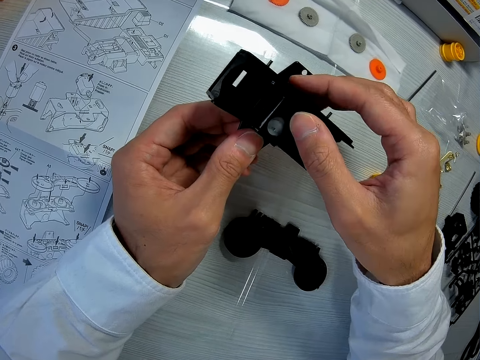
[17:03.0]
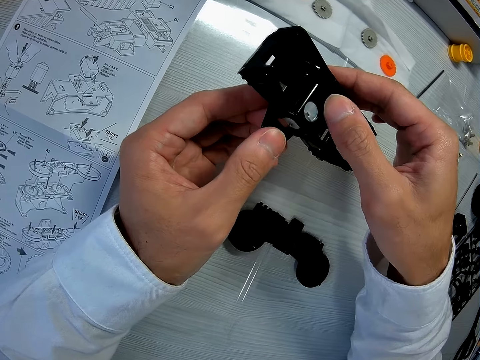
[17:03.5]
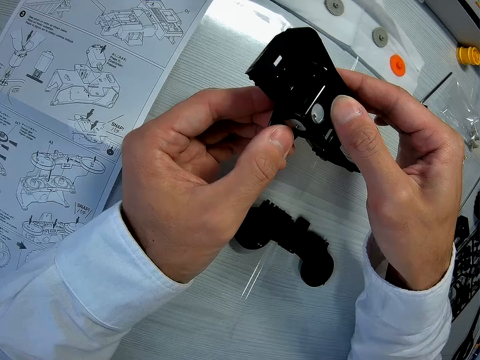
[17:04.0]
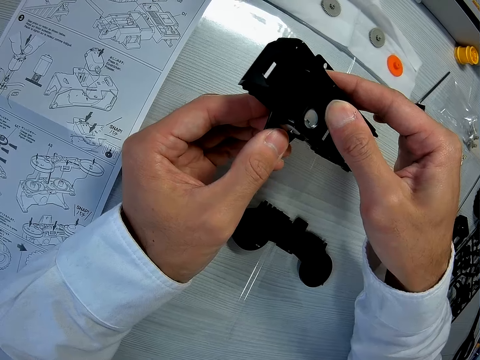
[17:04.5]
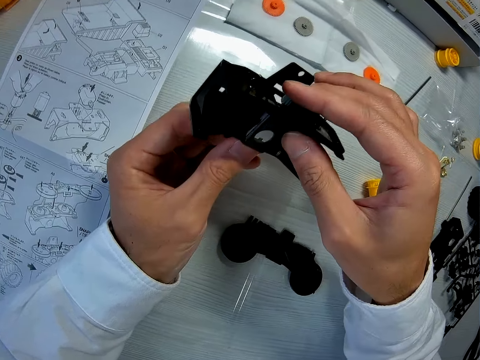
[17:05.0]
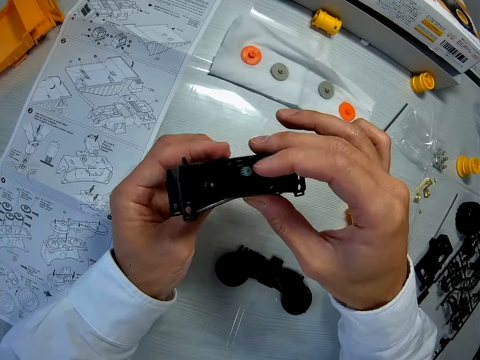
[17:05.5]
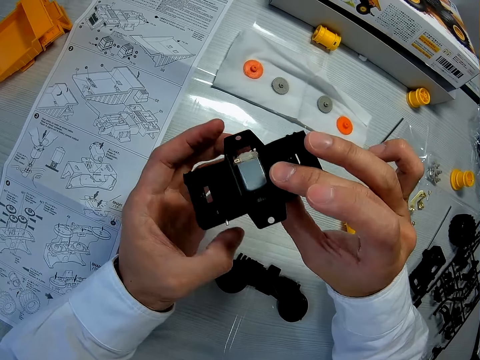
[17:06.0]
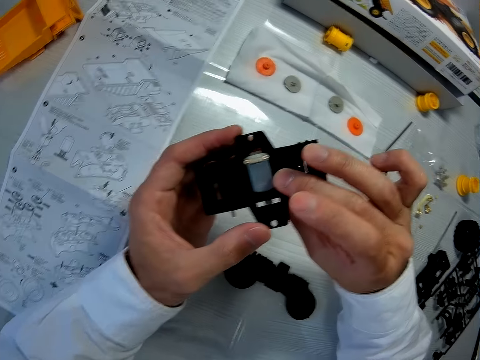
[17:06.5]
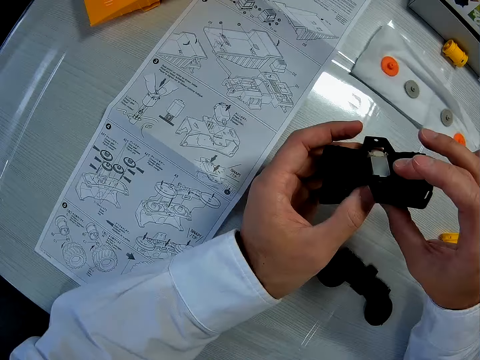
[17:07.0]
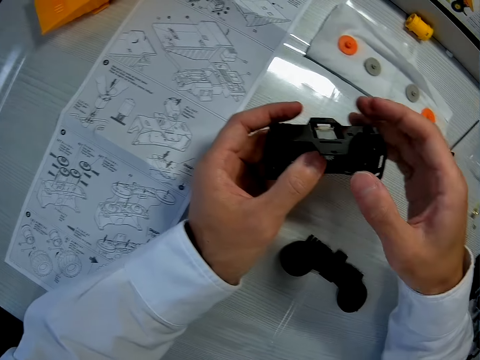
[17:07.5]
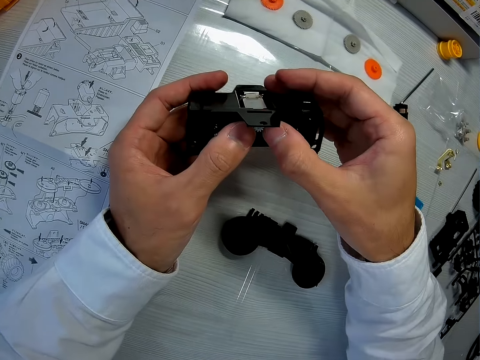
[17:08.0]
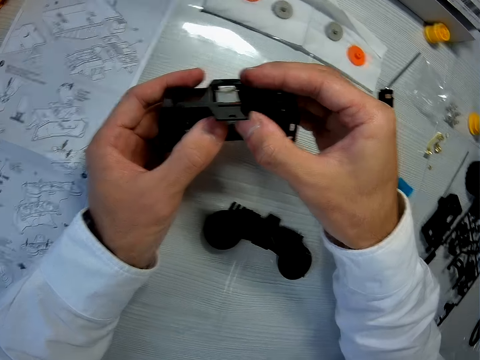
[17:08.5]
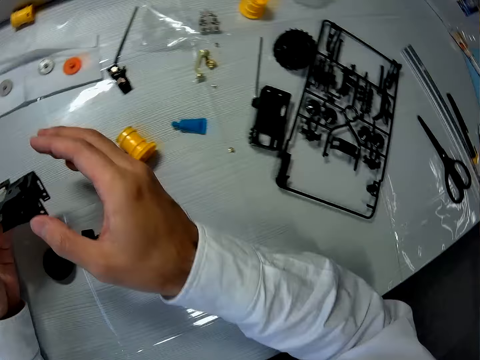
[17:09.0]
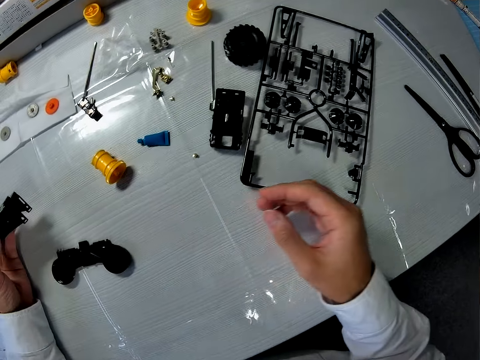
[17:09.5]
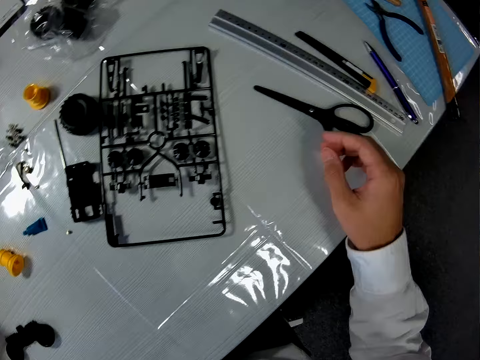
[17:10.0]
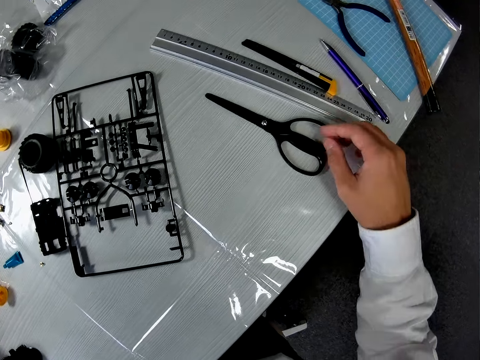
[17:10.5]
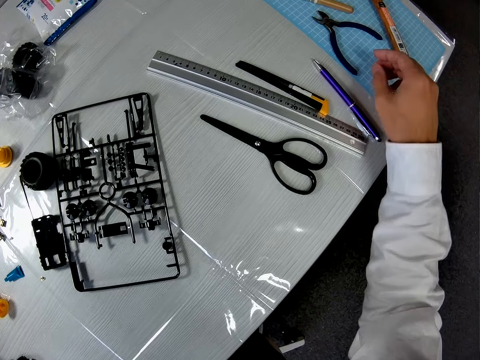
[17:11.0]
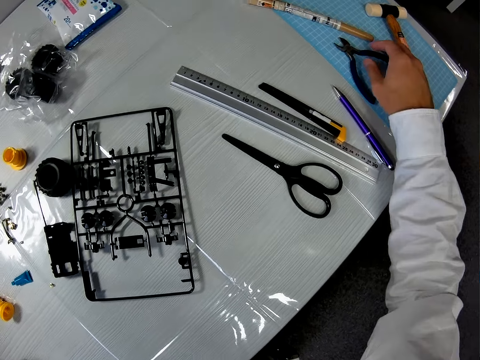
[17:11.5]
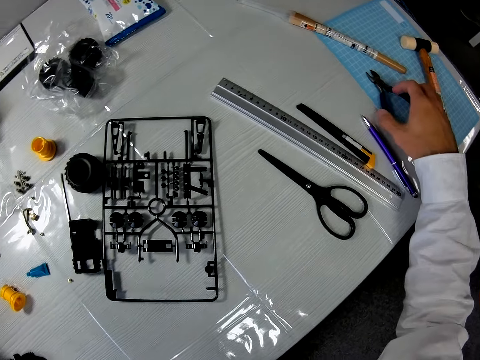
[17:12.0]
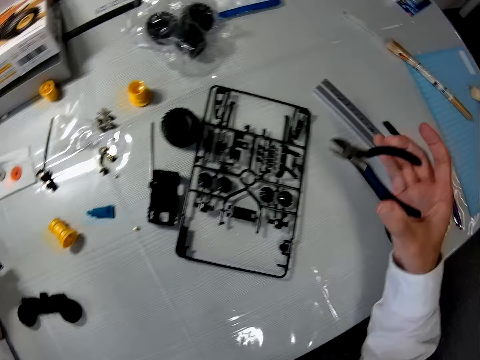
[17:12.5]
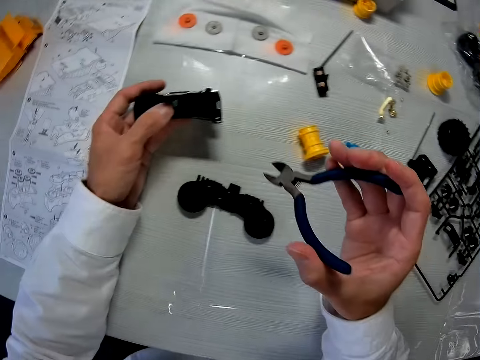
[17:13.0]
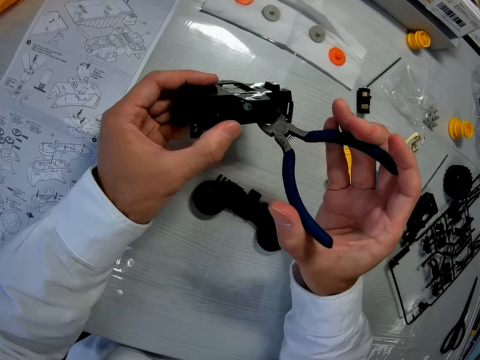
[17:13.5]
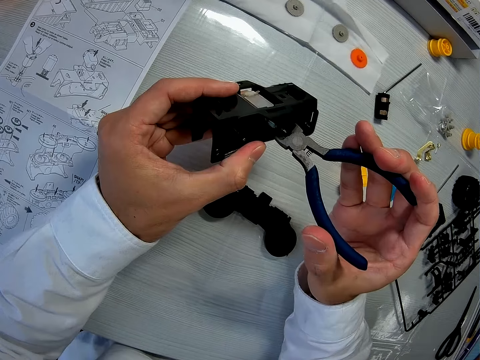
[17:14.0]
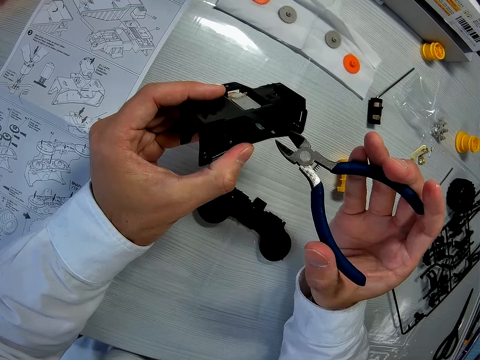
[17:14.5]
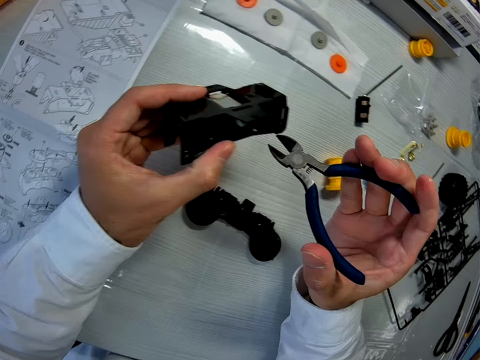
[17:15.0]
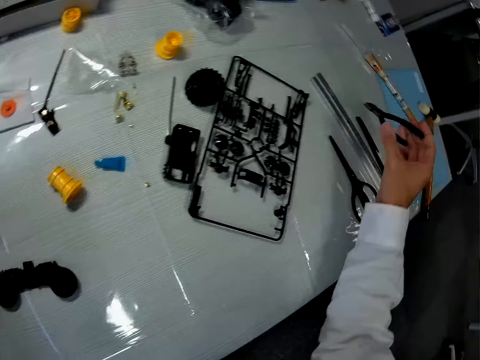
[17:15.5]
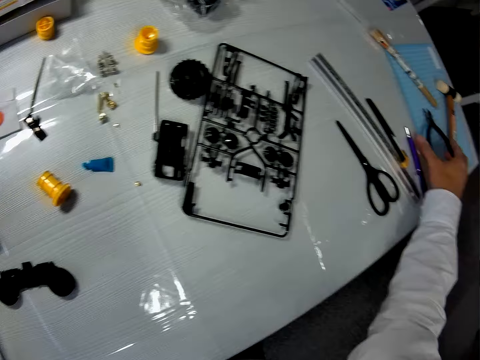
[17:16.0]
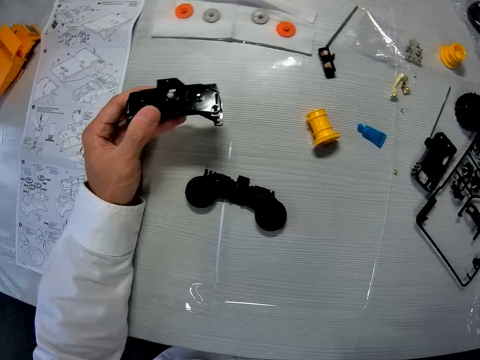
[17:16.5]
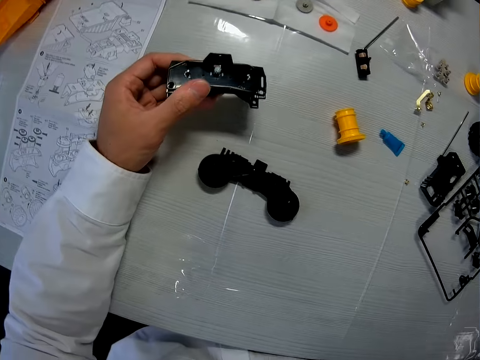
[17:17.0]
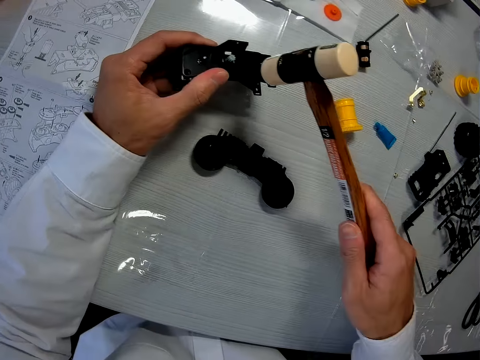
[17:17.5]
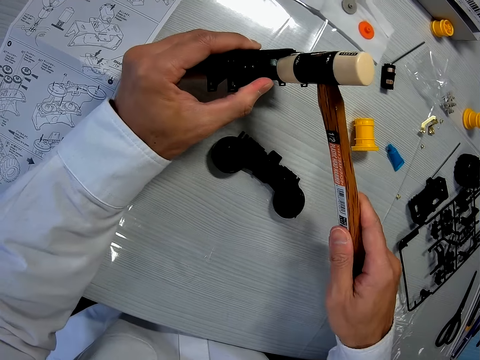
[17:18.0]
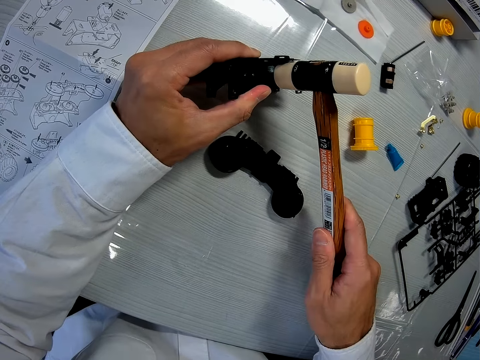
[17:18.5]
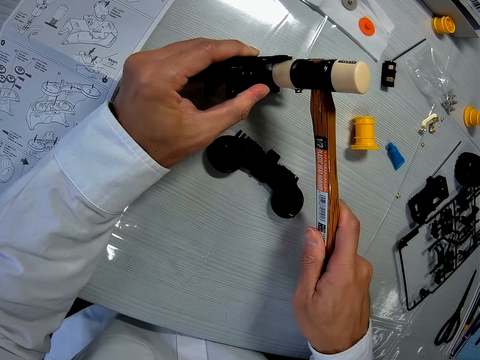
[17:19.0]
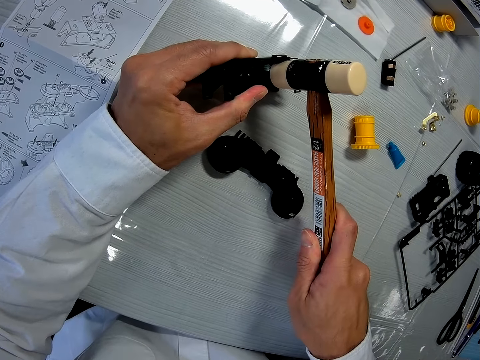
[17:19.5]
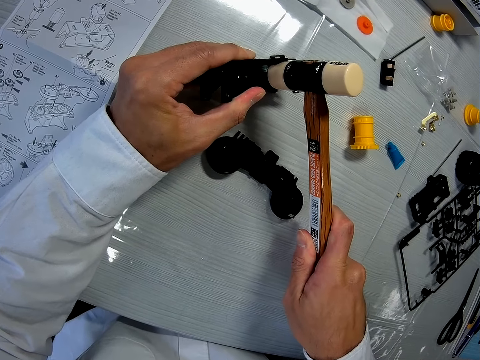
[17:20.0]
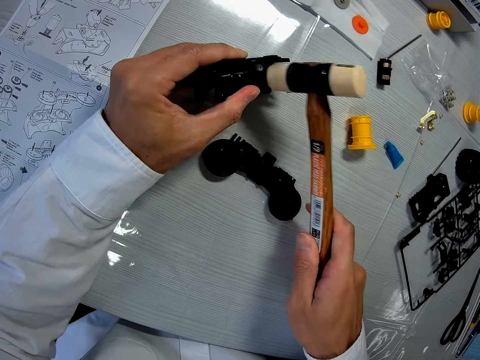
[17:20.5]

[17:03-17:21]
The camera wearer turns the artwork. They pick the plier from the table. They move the plier to the artwork. They tighten a screw on the mechanical model. They drop the plier on the table. They pick the hammer. They hit the mechanical model with the hammer.

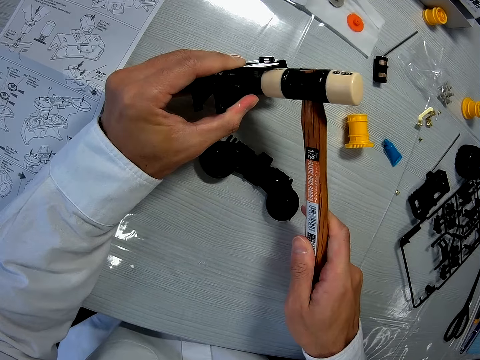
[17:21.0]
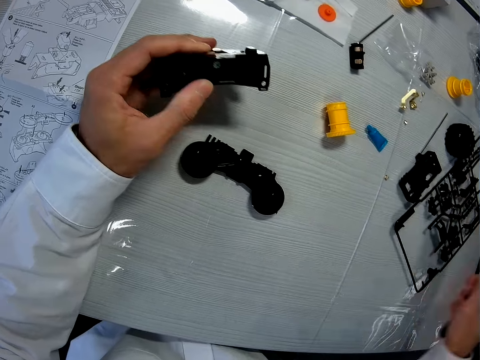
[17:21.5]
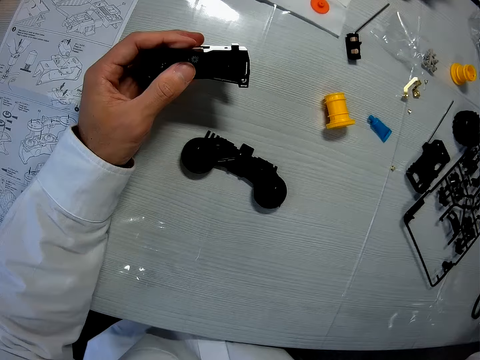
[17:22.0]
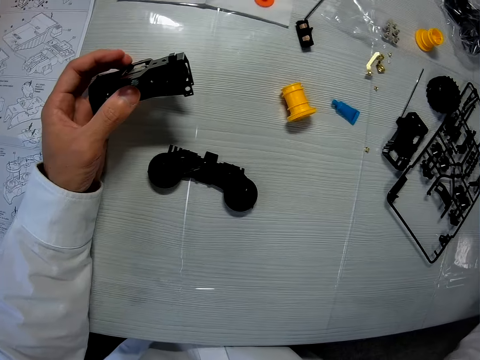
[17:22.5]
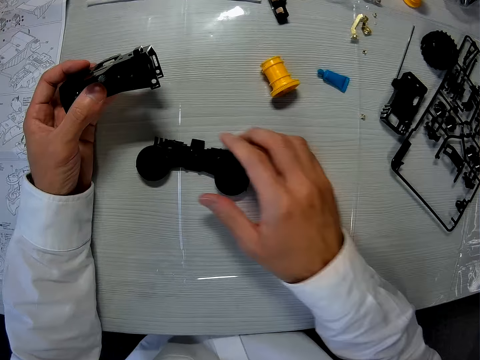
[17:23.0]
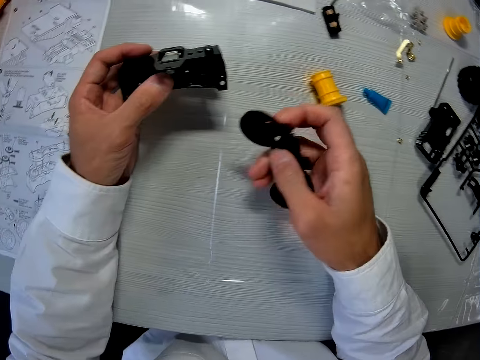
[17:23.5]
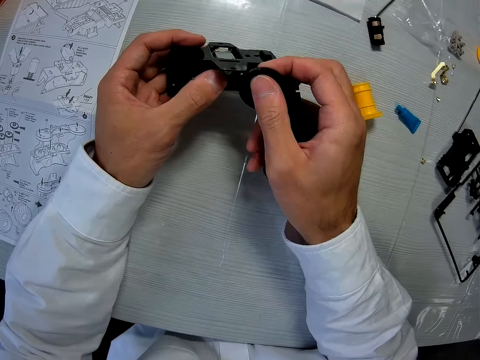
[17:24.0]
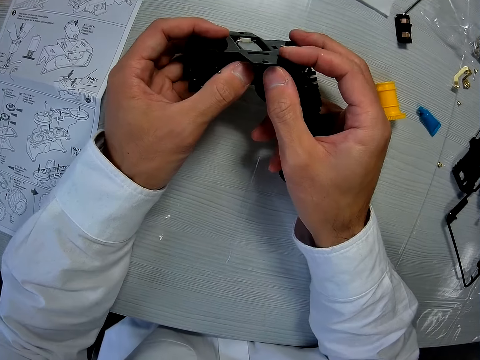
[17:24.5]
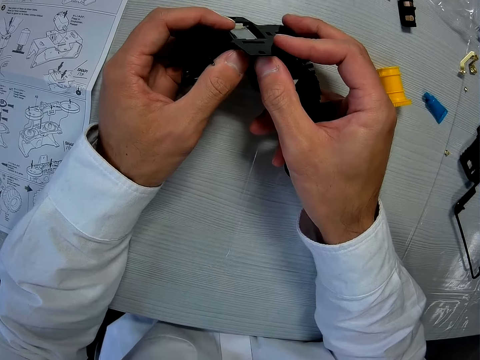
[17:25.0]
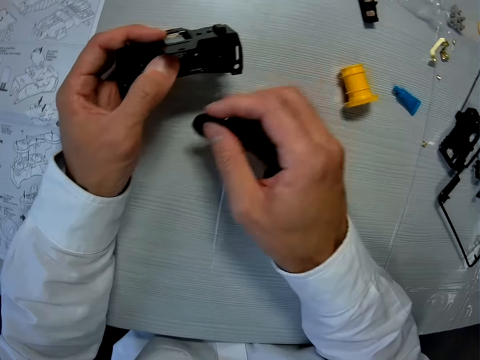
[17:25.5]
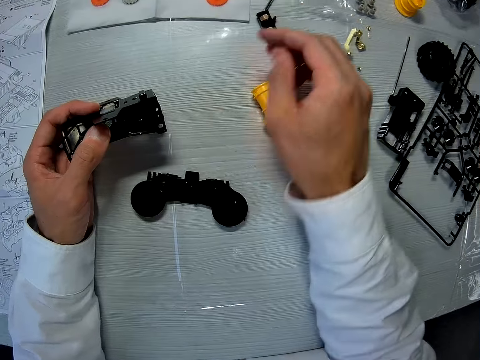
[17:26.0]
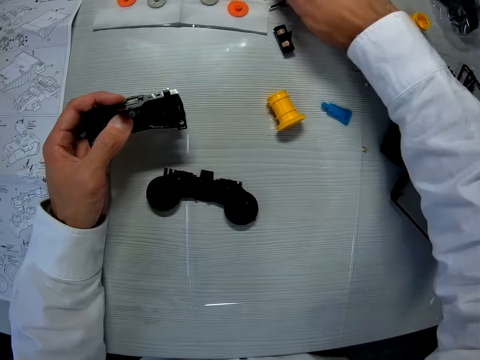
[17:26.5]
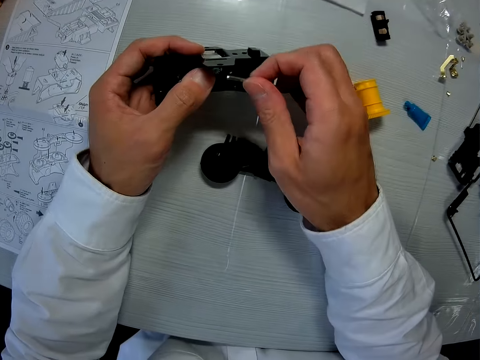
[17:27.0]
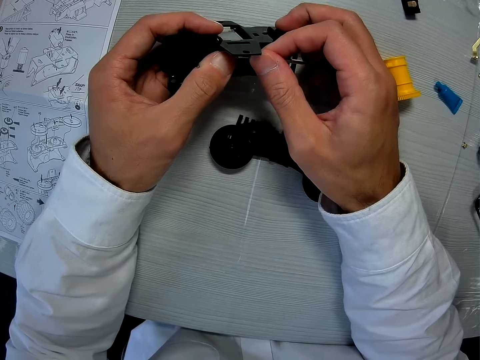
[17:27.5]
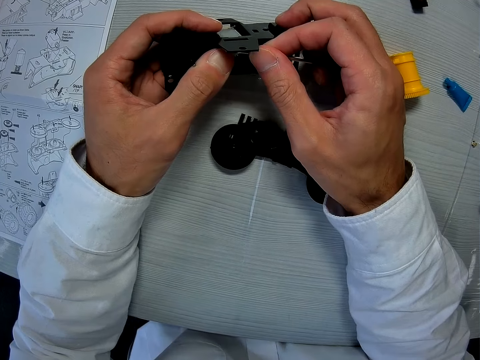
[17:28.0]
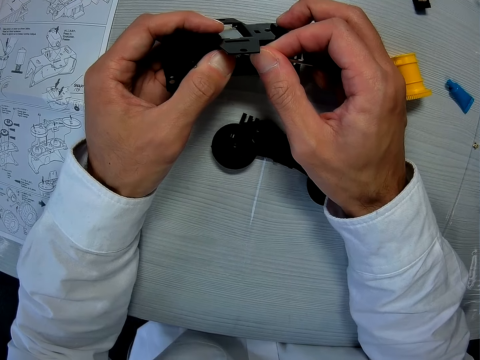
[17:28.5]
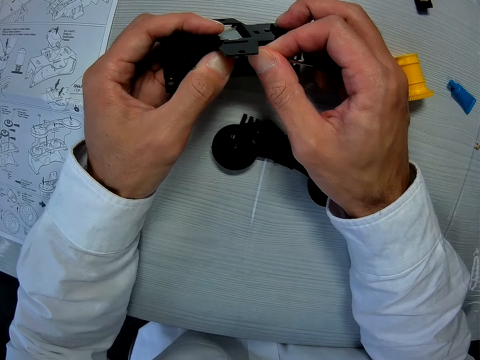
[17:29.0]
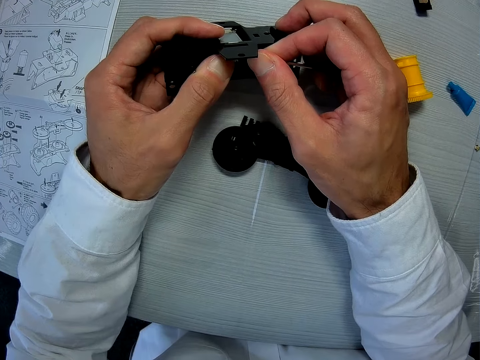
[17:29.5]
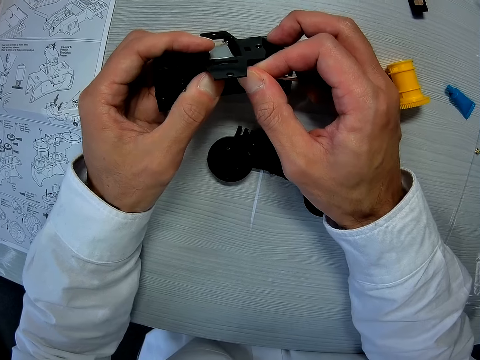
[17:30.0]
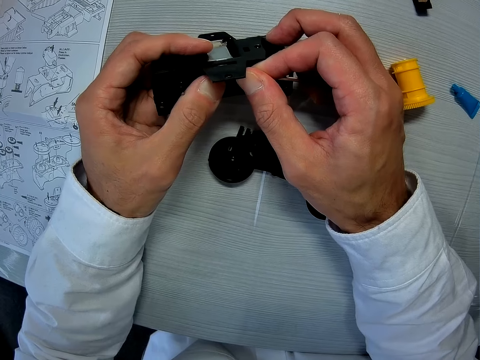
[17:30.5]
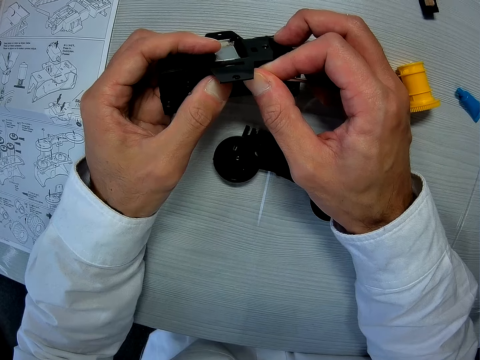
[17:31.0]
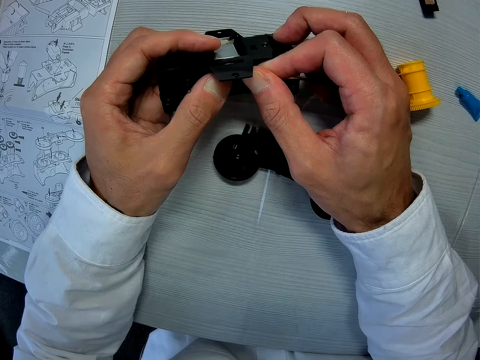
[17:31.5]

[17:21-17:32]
The camera wearer drops the hammer on the table. They pick the fifth piece from the table. They fix the piece into the mechanical model. They drop the fifth piece on the table. They pick a metal from the table. They place the metal on the mechanical model.
